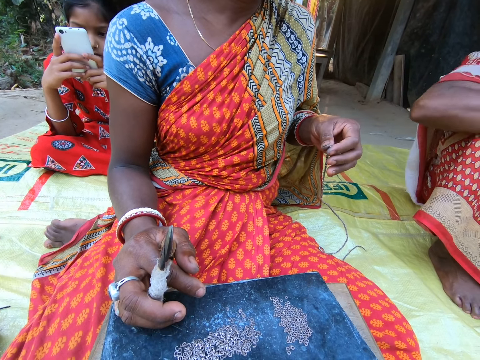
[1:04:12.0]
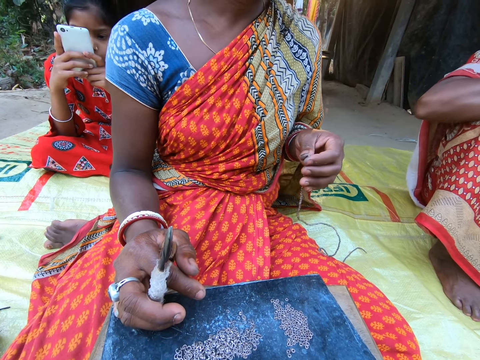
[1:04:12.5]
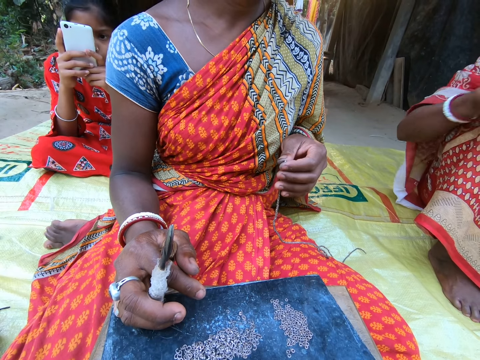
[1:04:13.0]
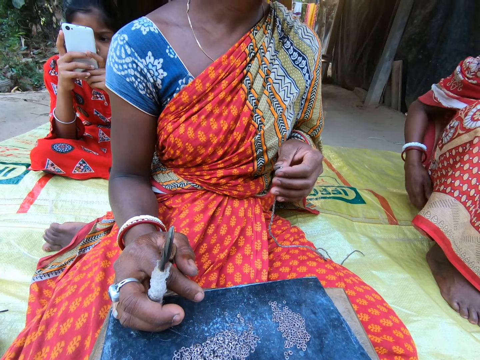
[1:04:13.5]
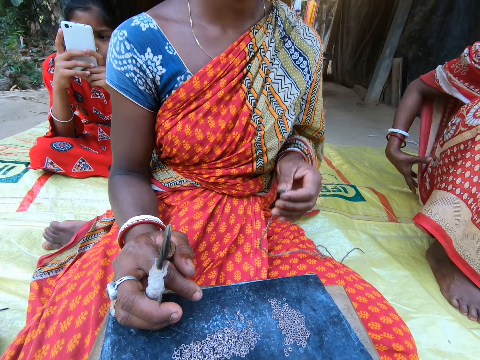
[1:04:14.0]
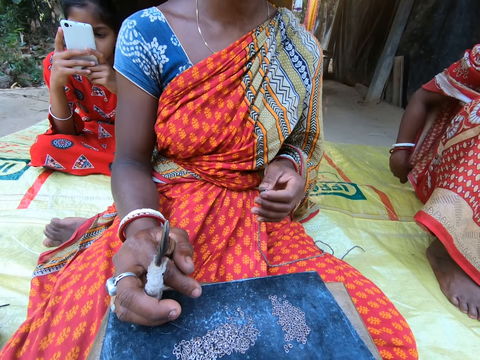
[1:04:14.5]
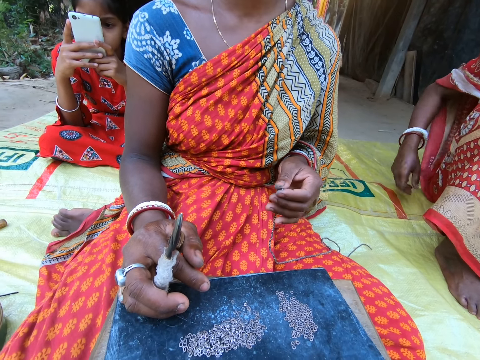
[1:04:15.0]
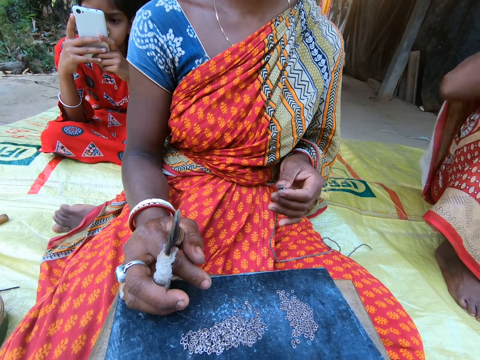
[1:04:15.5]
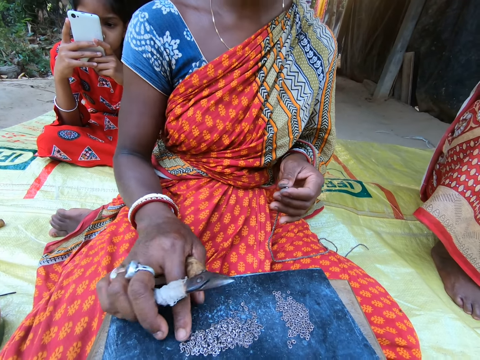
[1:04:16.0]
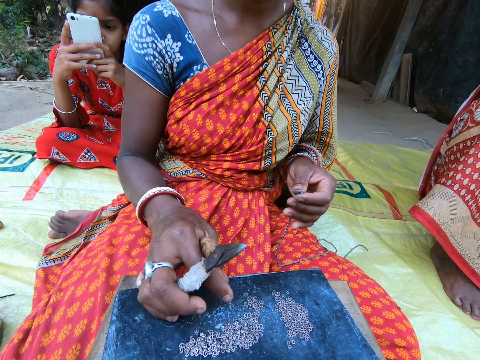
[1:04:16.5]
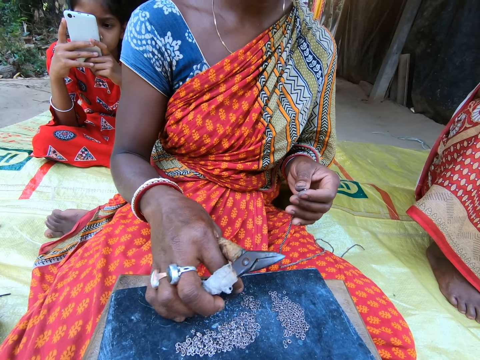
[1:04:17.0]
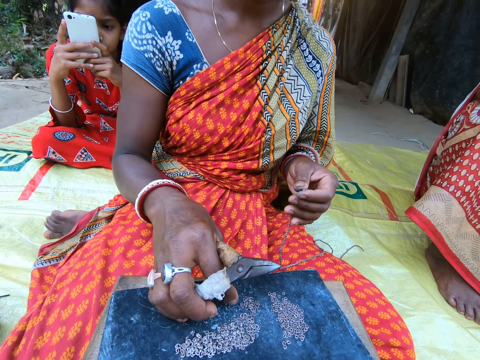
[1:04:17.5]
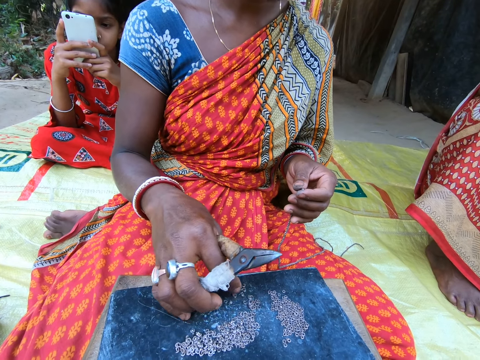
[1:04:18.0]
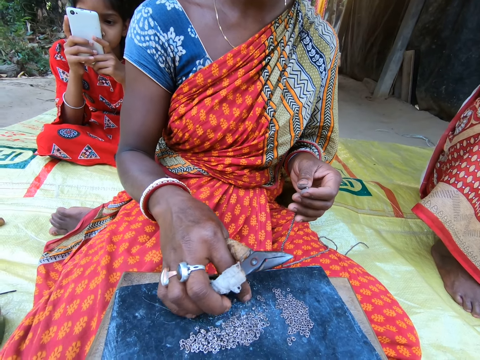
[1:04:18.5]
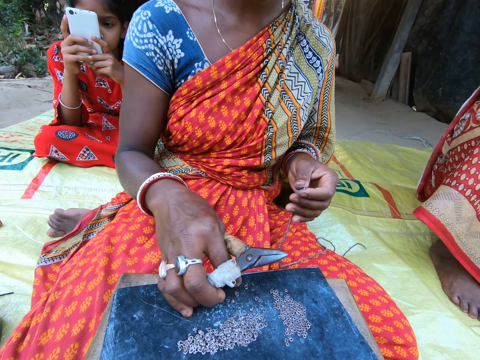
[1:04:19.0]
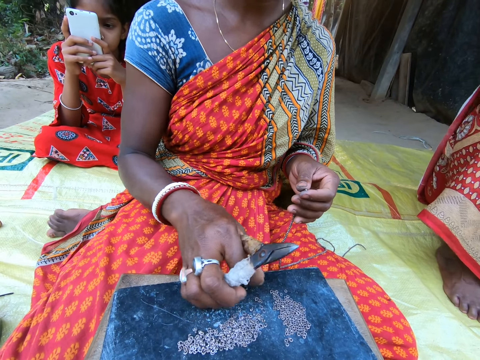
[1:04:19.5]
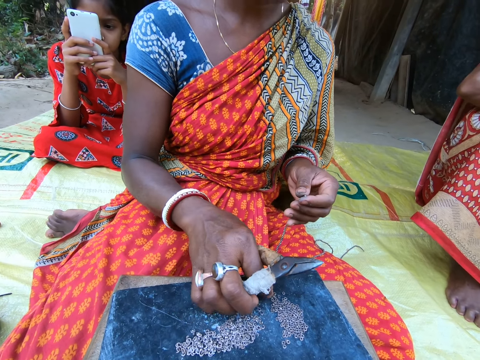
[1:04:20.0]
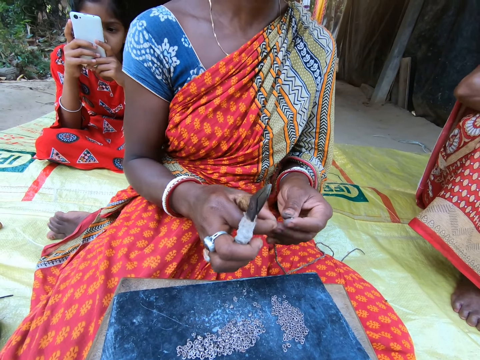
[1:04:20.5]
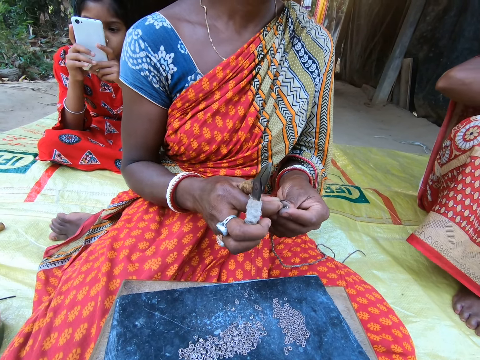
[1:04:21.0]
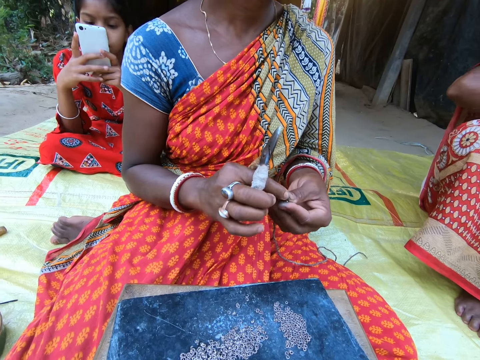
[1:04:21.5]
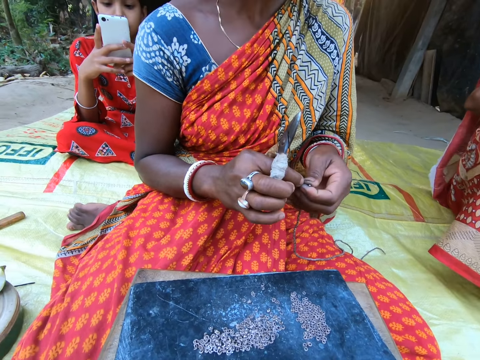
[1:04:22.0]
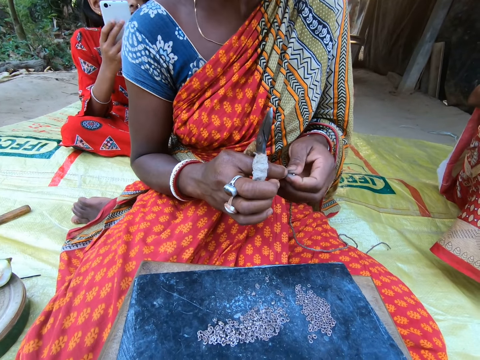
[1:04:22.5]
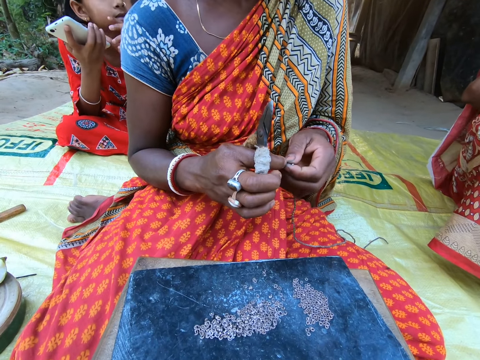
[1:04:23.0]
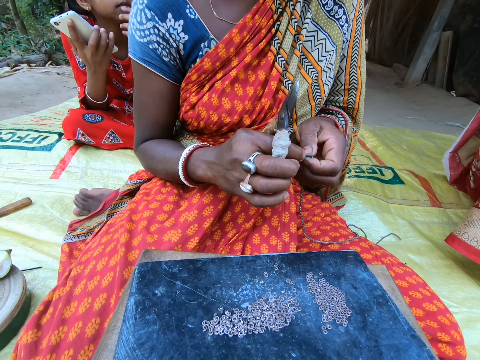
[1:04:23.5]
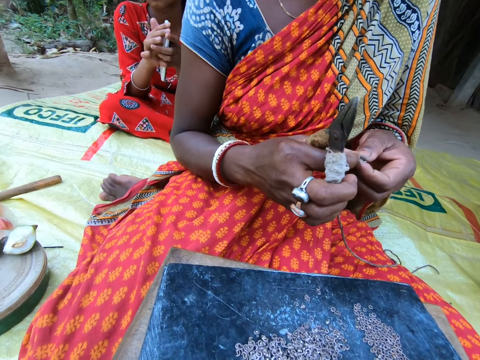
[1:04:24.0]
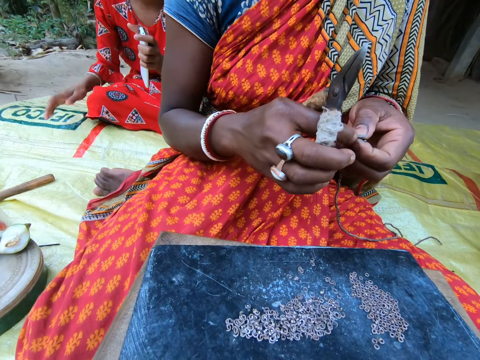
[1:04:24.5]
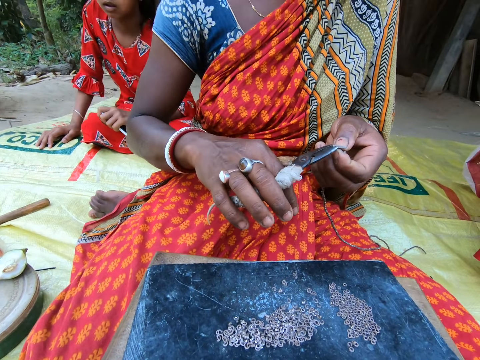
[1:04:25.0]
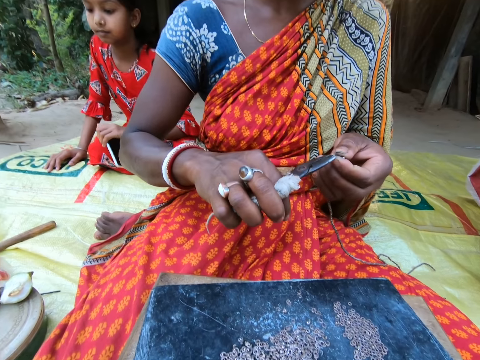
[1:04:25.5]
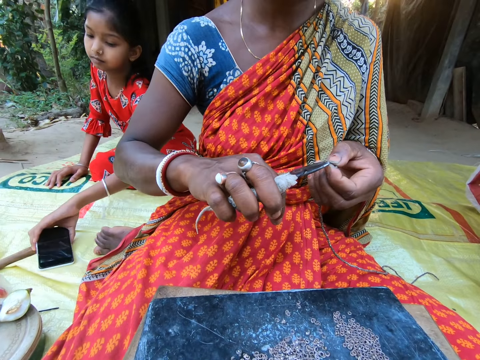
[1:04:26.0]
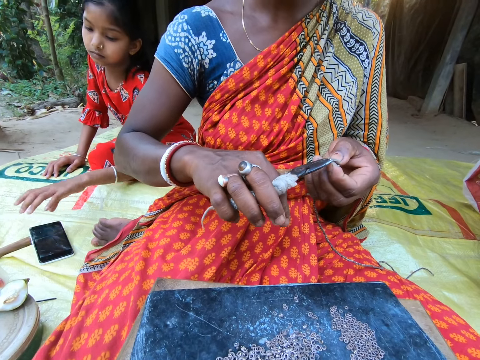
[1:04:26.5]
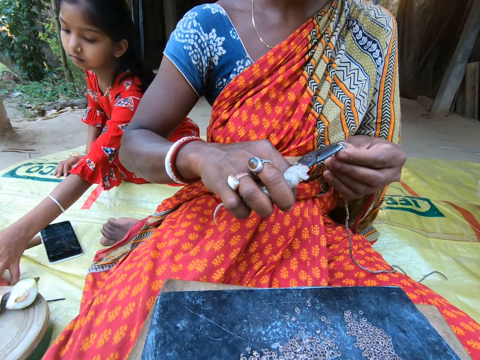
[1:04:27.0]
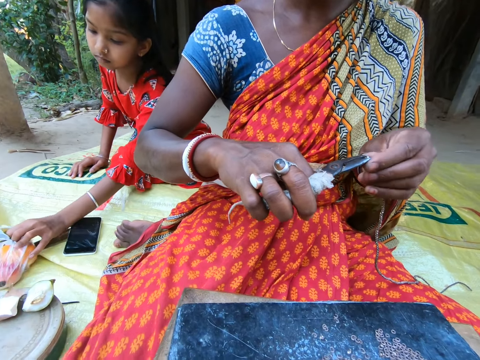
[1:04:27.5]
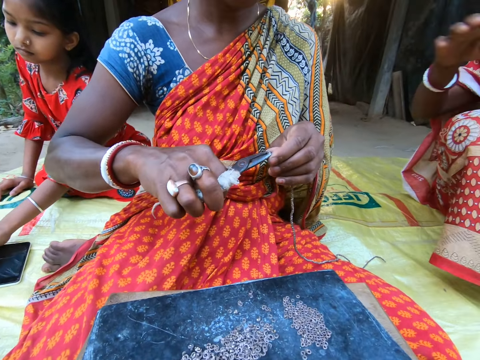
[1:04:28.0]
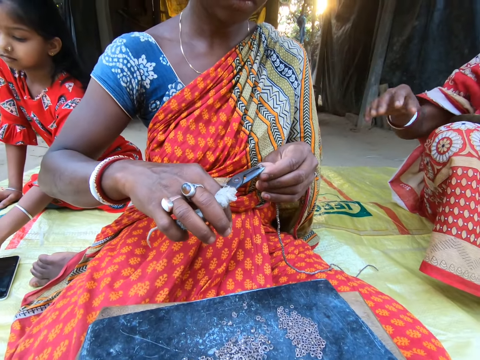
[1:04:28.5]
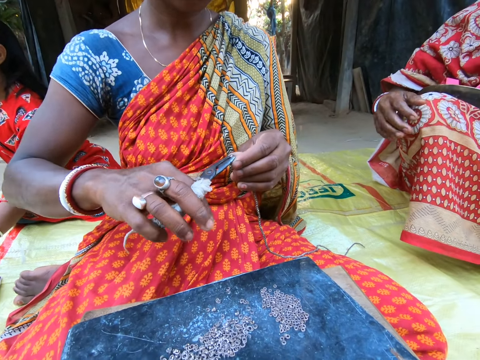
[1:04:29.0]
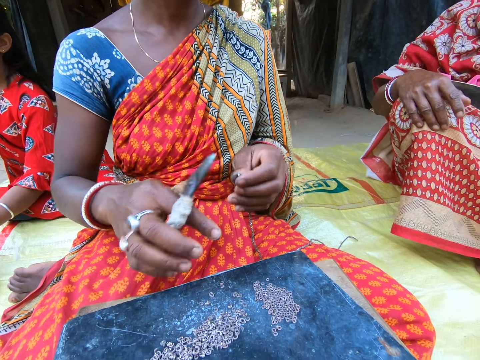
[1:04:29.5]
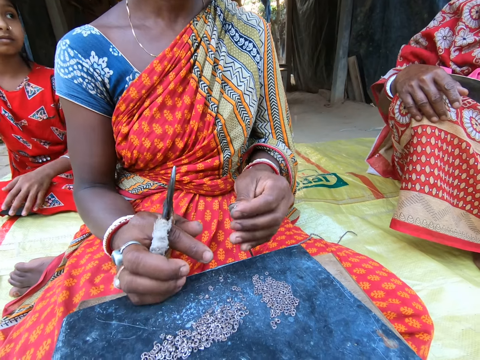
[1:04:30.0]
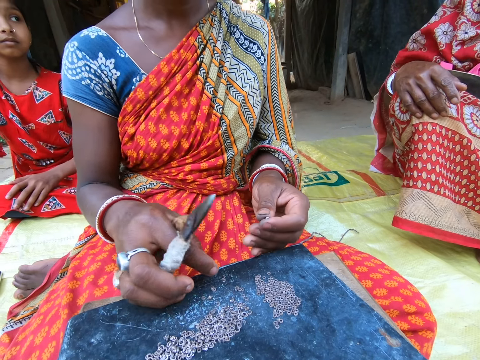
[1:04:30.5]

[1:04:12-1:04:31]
A woman slaps her face with her right hand. Another woman moves the beads on the stool with her right hand. The other woman picks a bead from the stool with her right hand and places the bead in the rope in her left hand with her right hand. The other woman fixes a waist bead. The girl holds the phone with her right hand, passes the phone from her right hand to her left hand, and places her right hand on the sack on the floor. The other woman presses the bead in the rope in her left hand with the pair of scissors in her right hand. The other woman fixes the waist bead with a bead crimper. The girl drops the phone on the sack with her left hand and pulls a nylon on the sack with her left hand. The girl touches the other woman with her right hand. The girl places her right hand on her lap. The other woman places her right hand on the stool. The girl places her left hand on her lap. The girl places her left hand on the stool.
